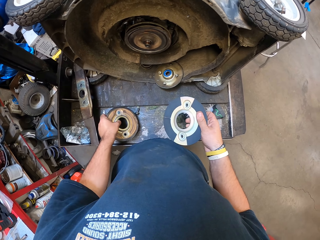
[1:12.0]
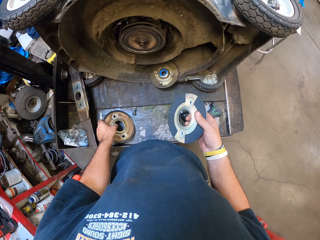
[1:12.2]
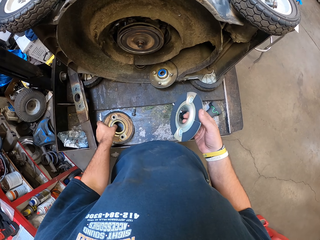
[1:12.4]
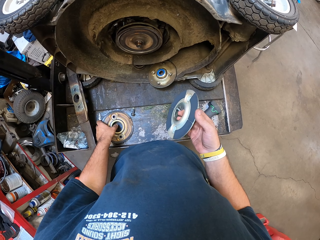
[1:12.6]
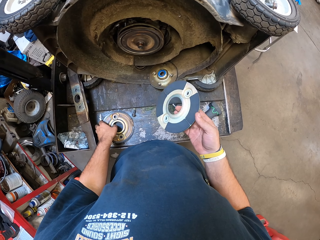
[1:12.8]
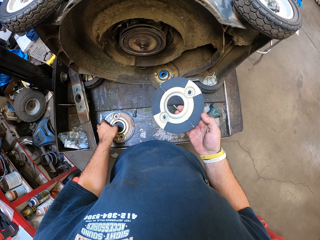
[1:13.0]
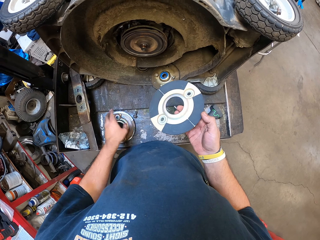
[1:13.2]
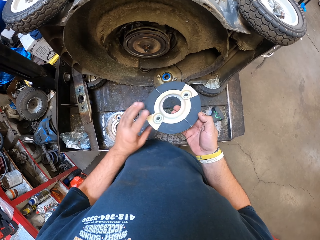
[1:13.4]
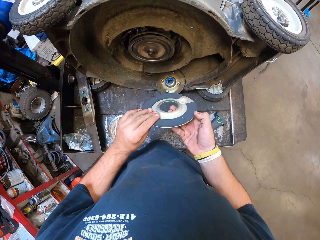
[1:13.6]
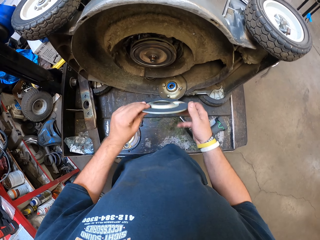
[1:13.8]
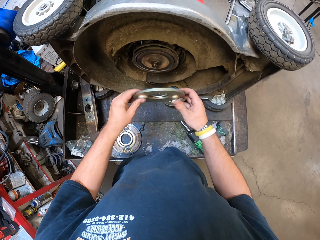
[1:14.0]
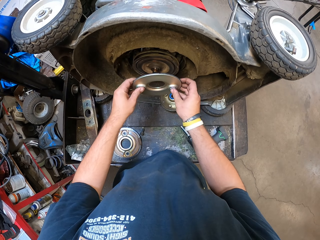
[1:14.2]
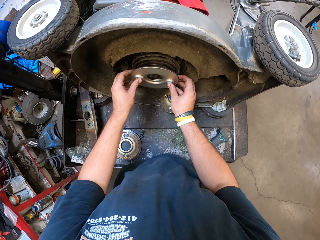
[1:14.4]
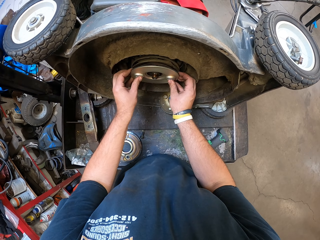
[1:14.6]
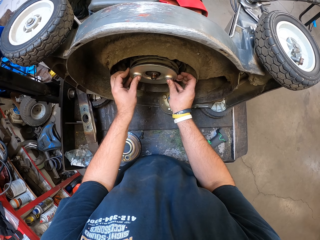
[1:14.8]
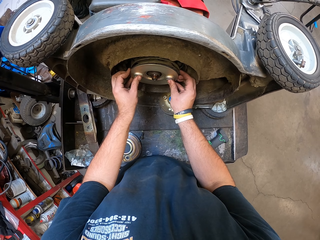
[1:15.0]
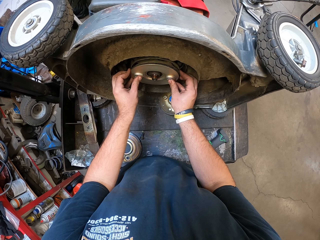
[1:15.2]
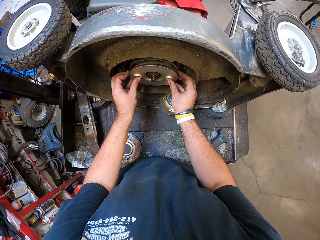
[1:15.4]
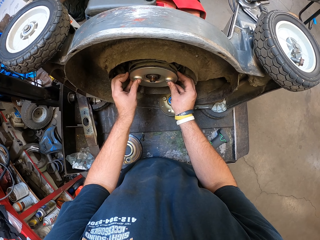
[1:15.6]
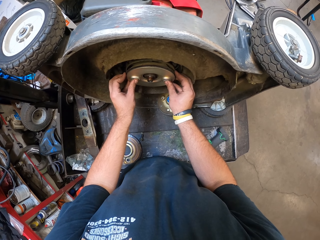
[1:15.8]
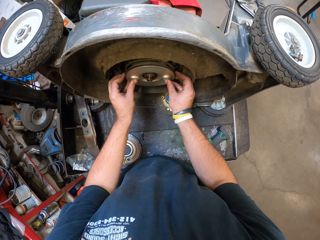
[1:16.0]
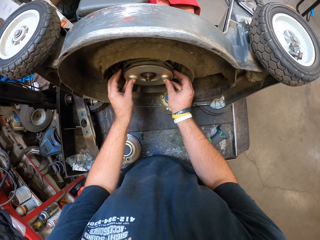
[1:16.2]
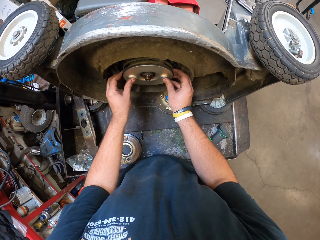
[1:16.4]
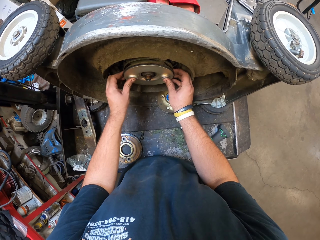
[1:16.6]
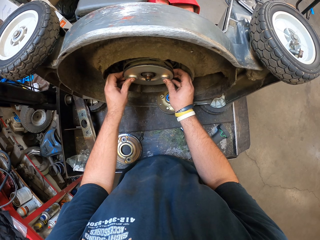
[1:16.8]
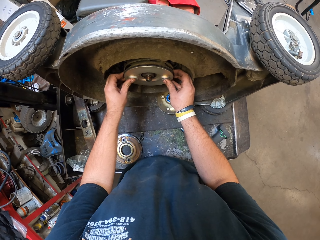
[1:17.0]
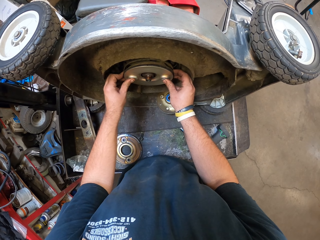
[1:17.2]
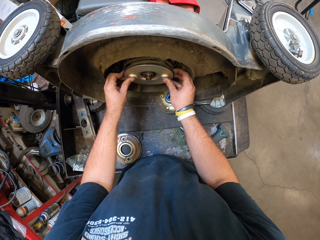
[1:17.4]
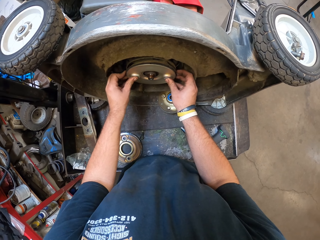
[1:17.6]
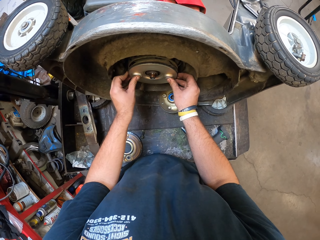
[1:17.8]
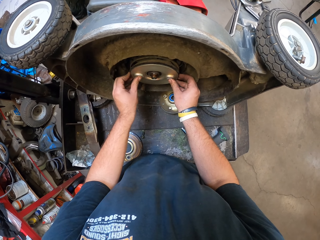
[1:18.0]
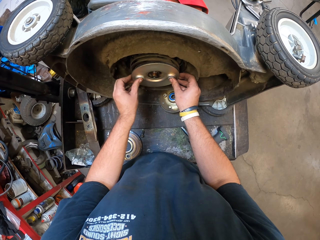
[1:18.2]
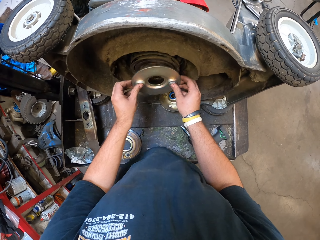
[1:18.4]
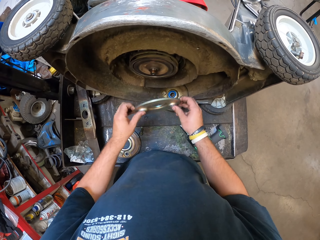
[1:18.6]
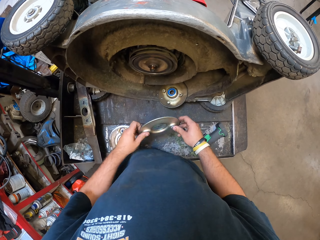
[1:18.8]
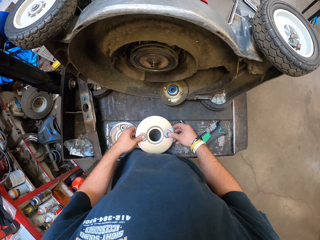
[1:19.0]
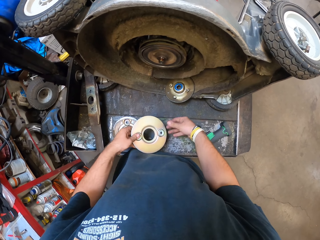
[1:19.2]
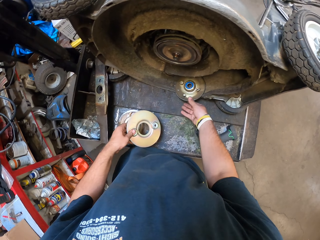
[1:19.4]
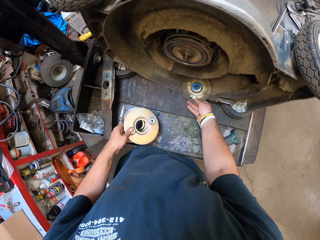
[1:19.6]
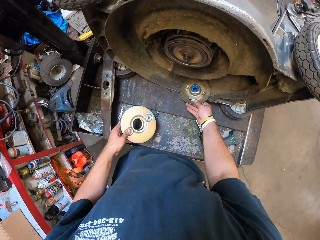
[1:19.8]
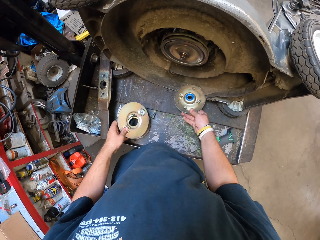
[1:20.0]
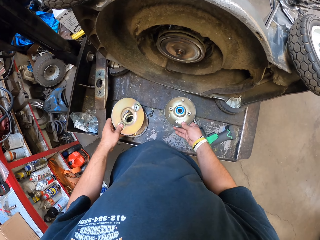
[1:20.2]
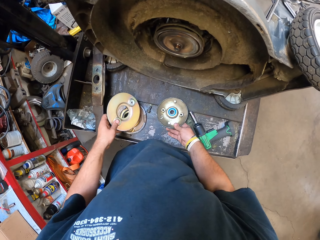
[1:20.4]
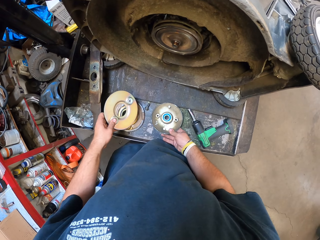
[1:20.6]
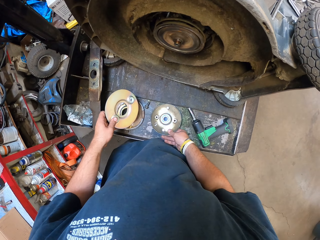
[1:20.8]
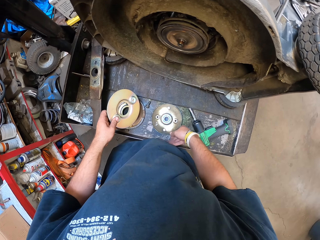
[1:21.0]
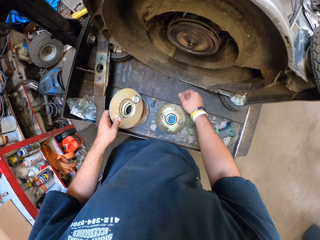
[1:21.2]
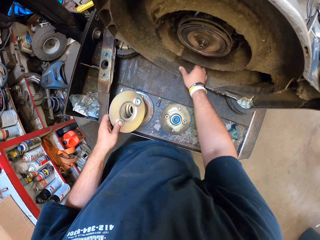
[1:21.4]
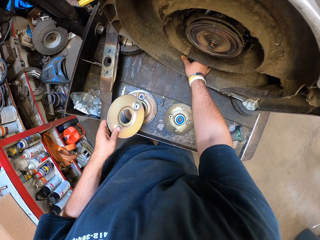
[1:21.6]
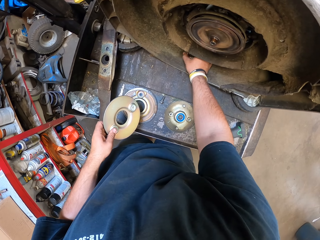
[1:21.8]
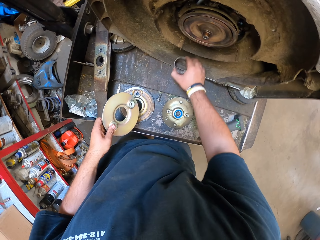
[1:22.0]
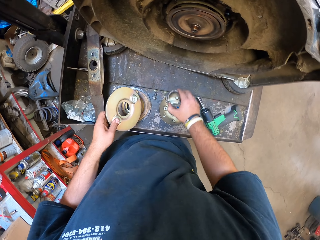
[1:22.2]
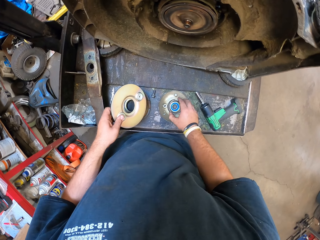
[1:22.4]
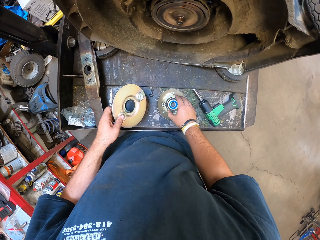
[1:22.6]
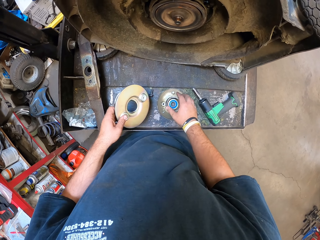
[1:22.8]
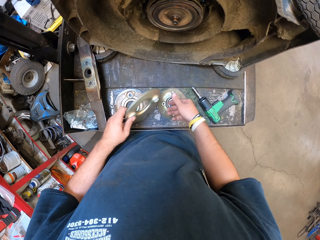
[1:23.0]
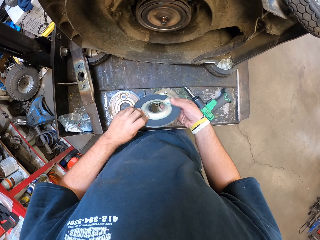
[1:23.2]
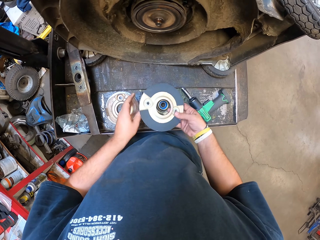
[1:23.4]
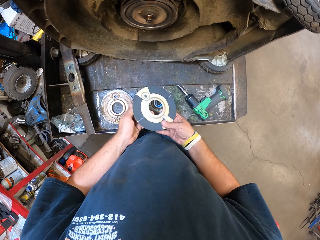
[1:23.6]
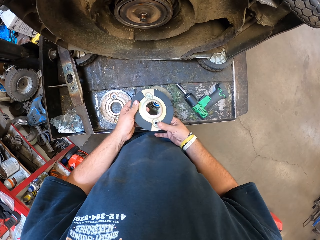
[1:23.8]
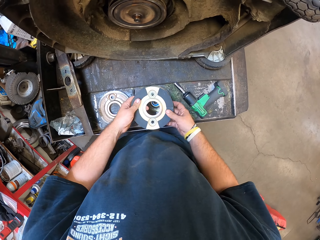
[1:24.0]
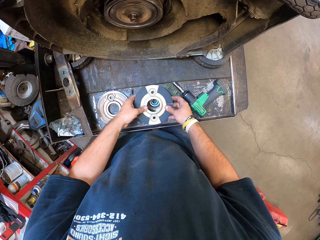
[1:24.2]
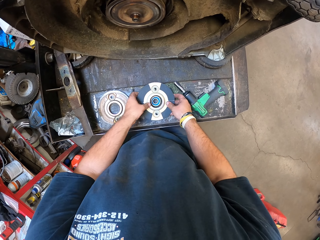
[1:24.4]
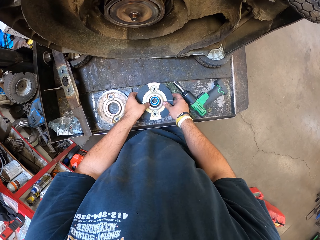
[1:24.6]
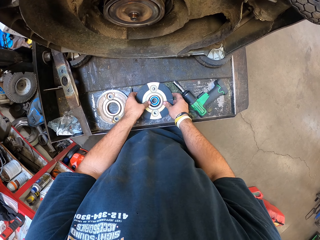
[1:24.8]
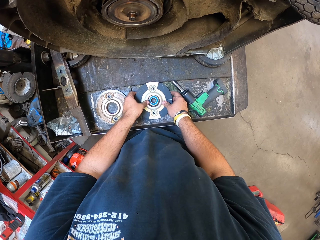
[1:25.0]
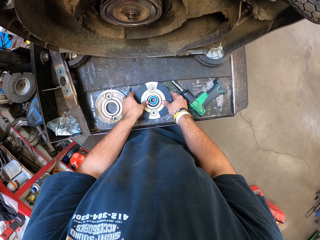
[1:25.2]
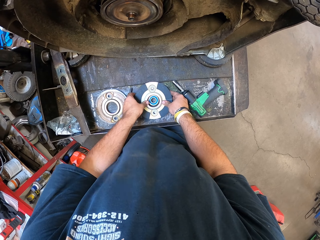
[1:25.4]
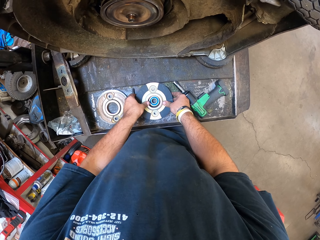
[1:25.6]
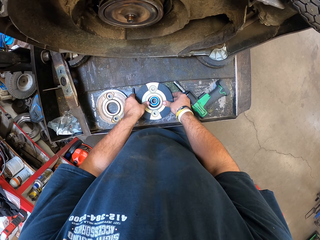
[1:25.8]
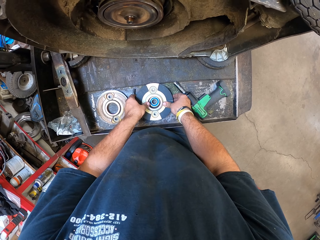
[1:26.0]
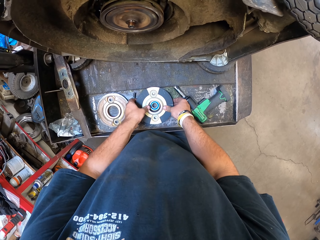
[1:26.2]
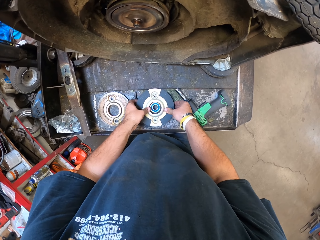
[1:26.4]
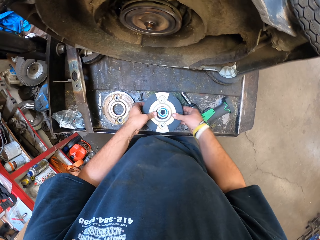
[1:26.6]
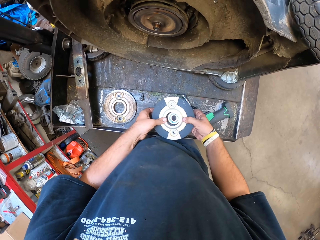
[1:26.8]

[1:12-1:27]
The camera wearer puts the shield in the left hand on the table. They fix the shield on the blade adaptor. They put the round metal on the electric grass cutting machine. They remove the round metal from the electric grass cutter. They put the shield on the table. They drag the shield on the table. They place the round metal on the shield. They cover the shield.

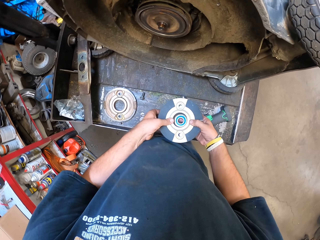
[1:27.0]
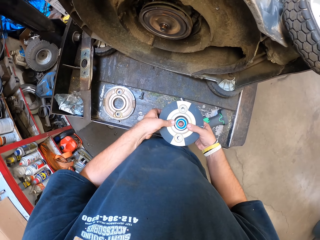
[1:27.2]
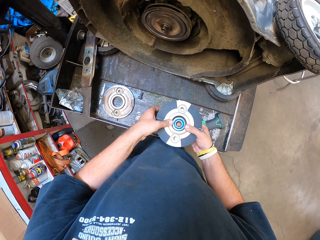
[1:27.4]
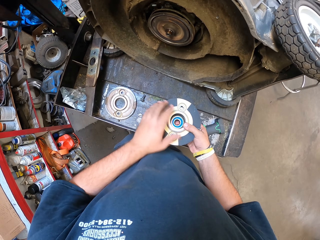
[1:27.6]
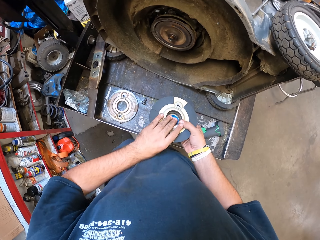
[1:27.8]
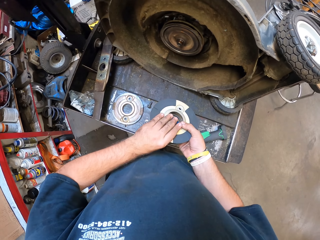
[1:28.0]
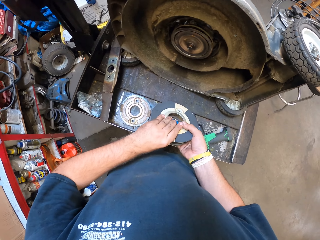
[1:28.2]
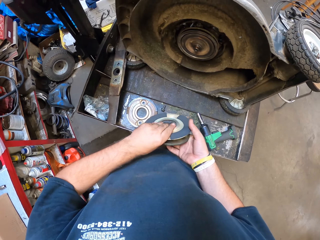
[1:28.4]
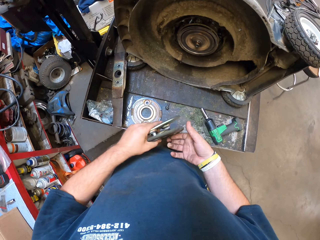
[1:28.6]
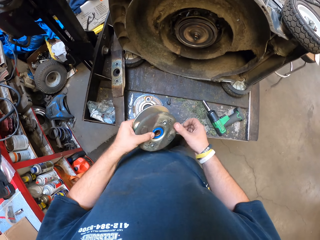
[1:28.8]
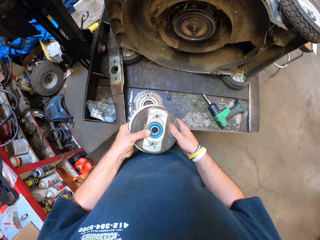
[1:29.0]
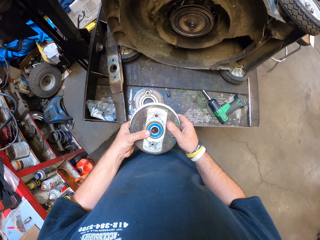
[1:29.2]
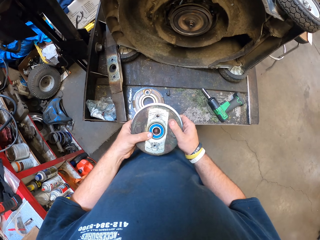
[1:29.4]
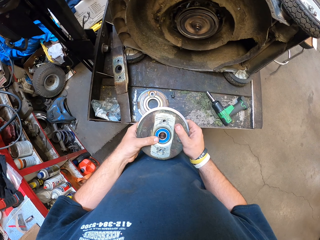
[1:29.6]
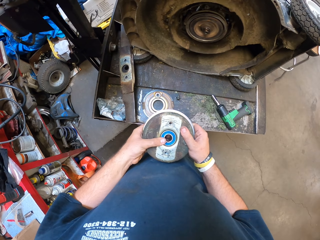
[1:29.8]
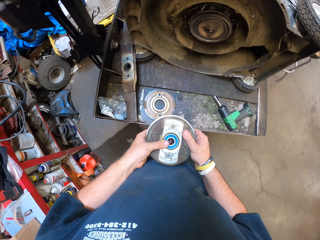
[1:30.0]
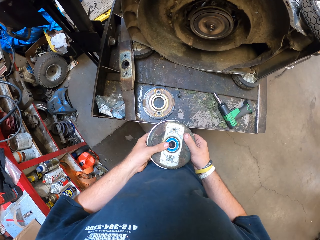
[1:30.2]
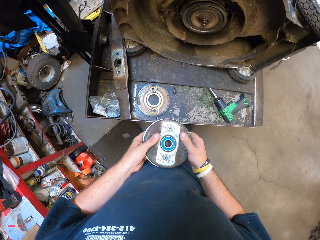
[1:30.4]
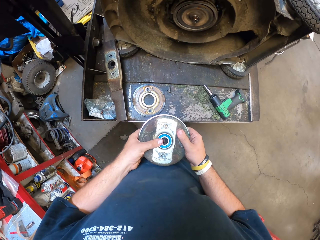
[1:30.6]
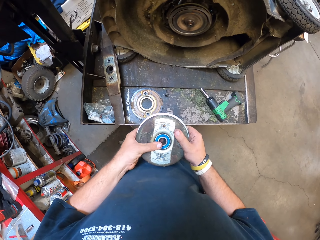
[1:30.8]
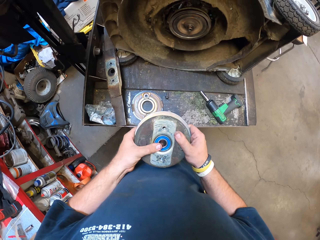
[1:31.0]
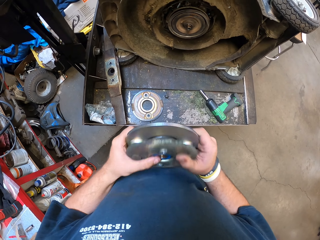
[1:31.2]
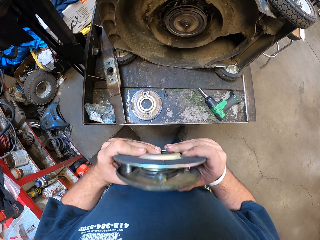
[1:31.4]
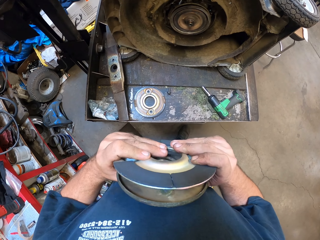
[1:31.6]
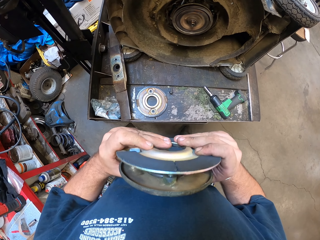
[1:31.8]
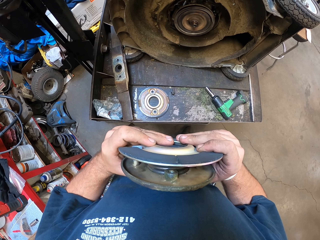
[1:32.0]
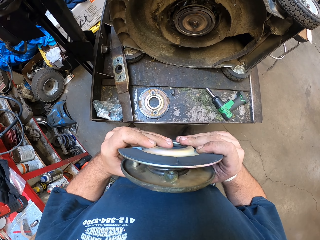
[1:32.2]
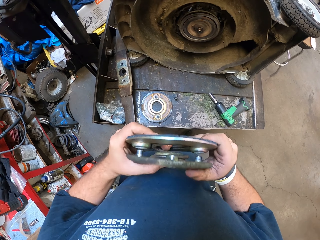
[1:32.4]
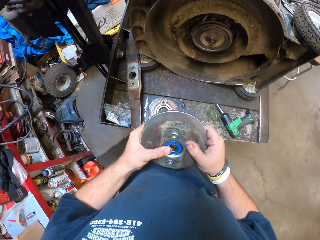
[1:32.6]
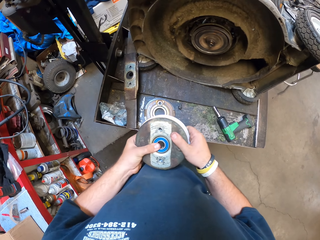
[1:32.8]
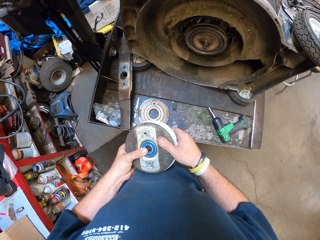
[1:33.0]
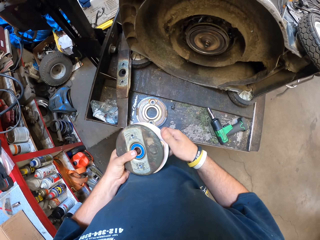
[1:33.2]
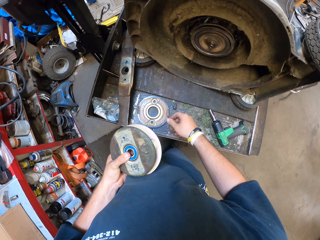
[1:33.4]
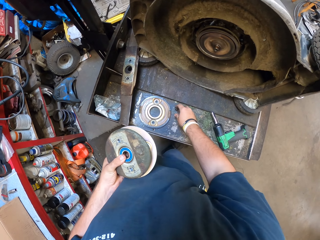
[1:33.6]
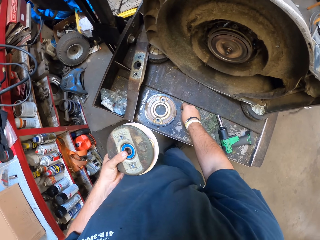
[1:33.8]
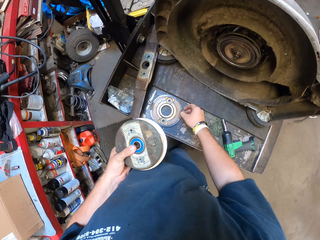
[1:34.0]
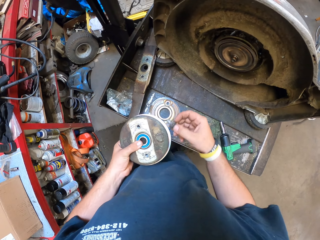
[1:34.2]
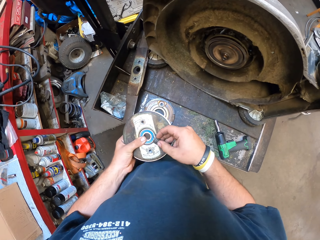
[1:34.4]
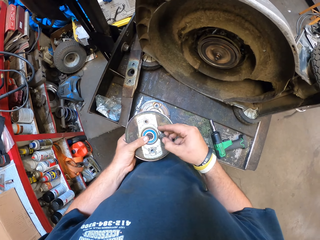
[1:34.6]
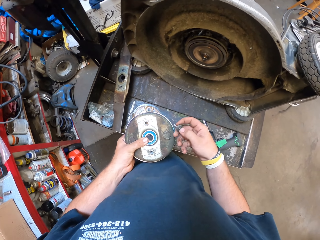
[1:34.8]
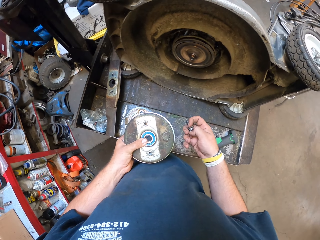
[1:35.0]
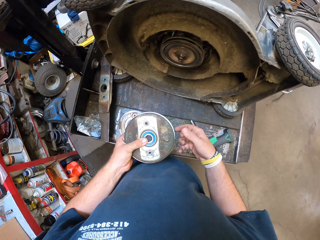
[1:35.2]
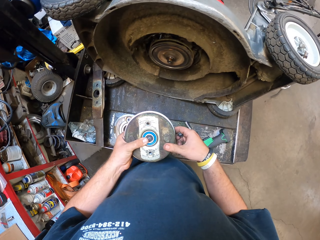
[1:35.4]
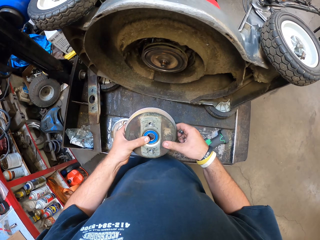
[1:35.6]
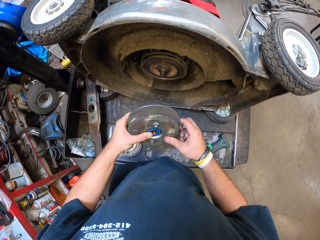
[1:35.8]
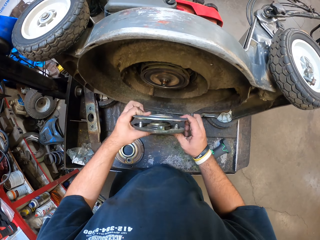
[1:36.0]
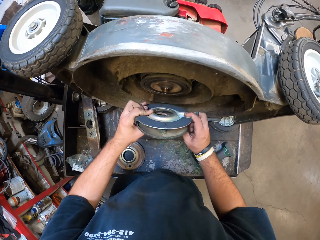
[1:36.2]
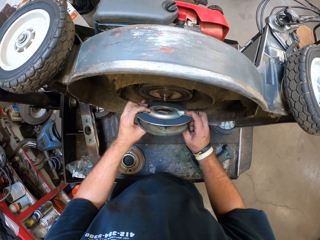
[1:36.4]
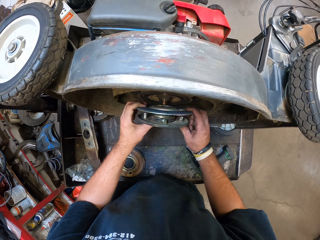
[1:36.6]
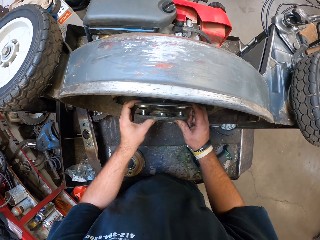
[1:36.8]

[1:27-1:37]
The camera wearer turns the shield. They lift the shield. They pick a nut.
